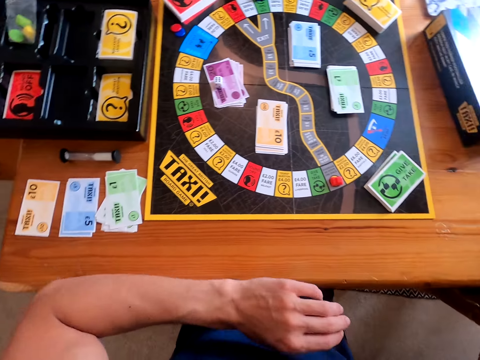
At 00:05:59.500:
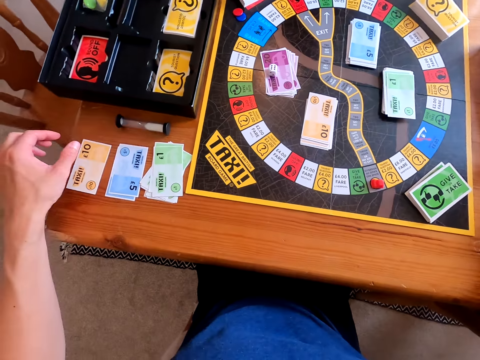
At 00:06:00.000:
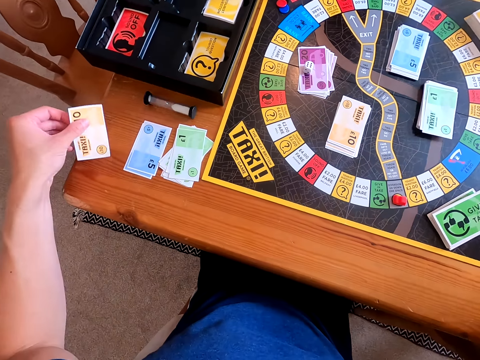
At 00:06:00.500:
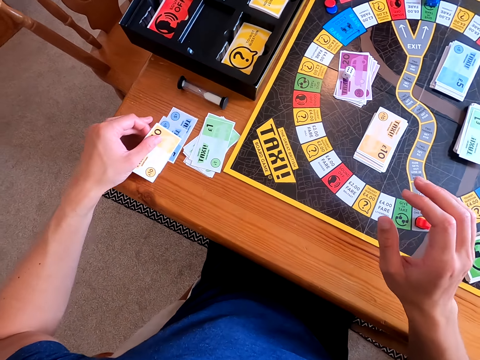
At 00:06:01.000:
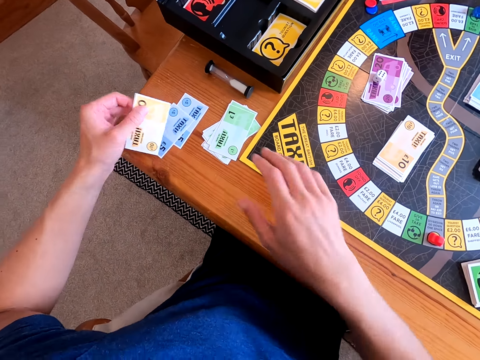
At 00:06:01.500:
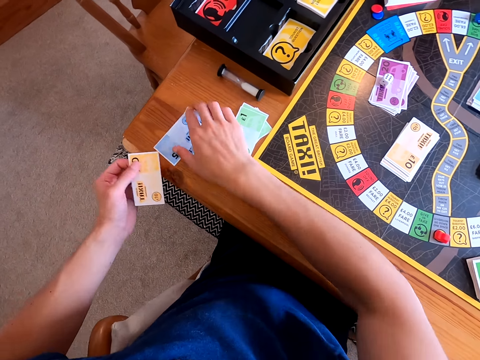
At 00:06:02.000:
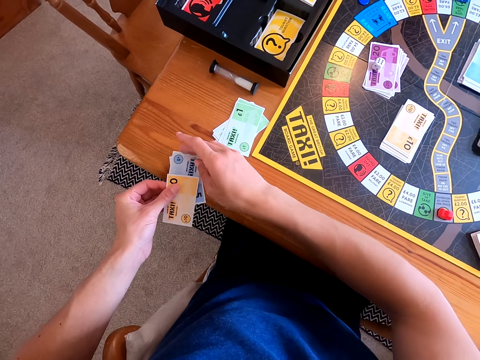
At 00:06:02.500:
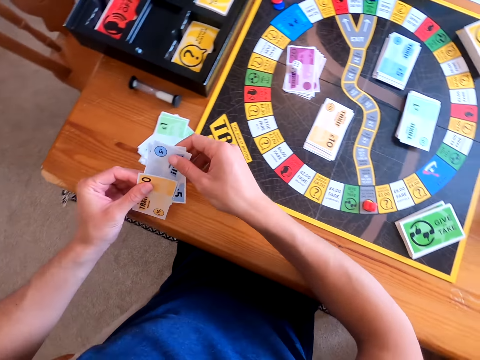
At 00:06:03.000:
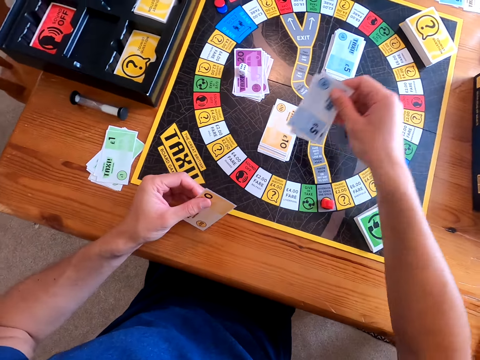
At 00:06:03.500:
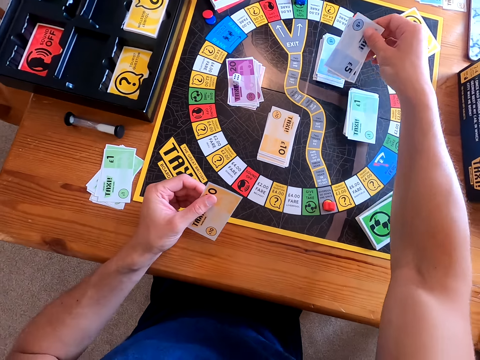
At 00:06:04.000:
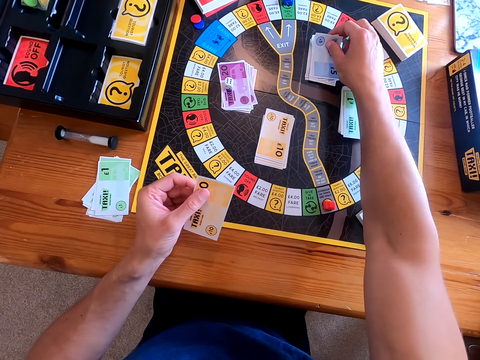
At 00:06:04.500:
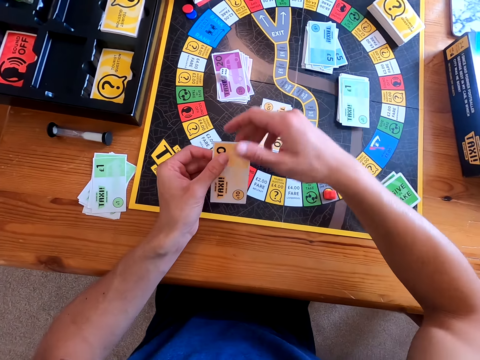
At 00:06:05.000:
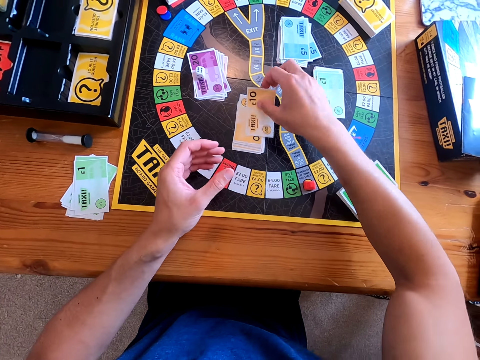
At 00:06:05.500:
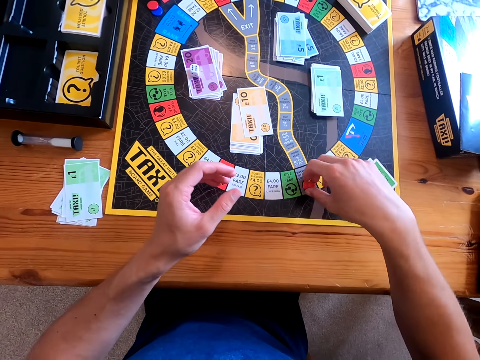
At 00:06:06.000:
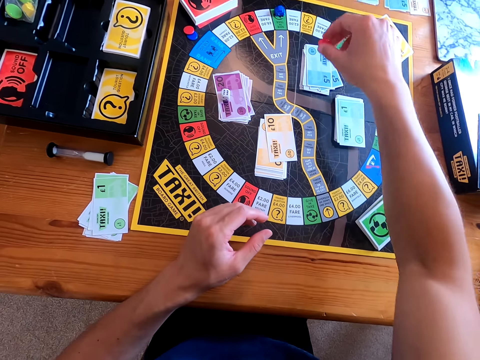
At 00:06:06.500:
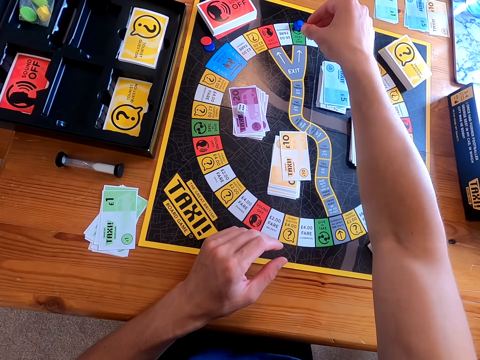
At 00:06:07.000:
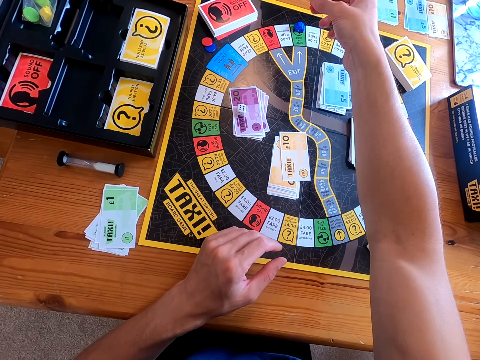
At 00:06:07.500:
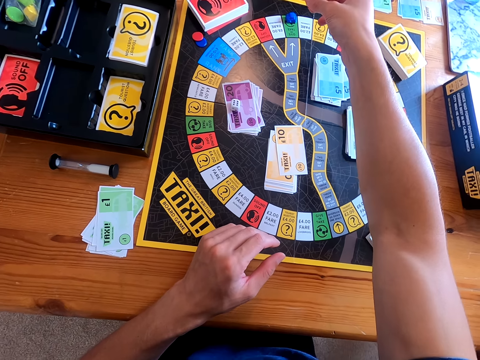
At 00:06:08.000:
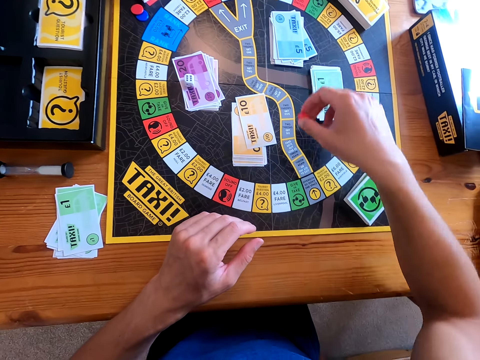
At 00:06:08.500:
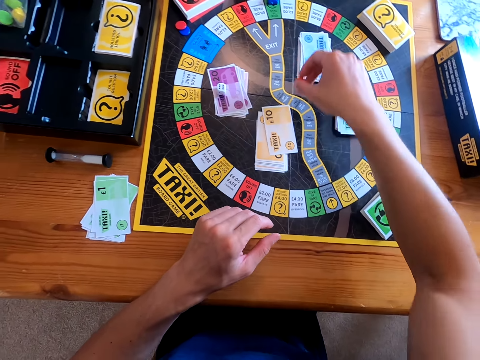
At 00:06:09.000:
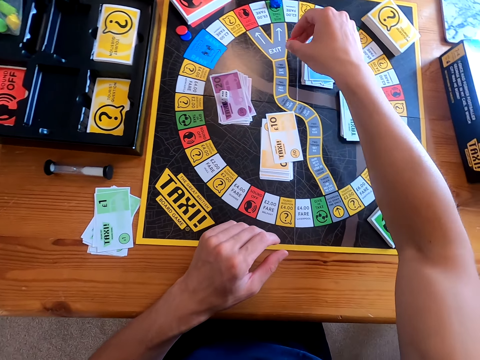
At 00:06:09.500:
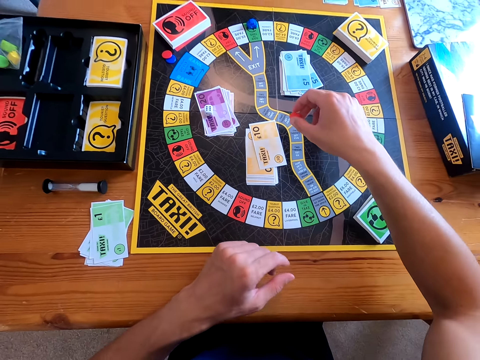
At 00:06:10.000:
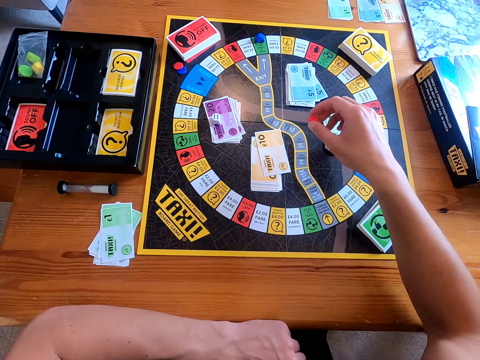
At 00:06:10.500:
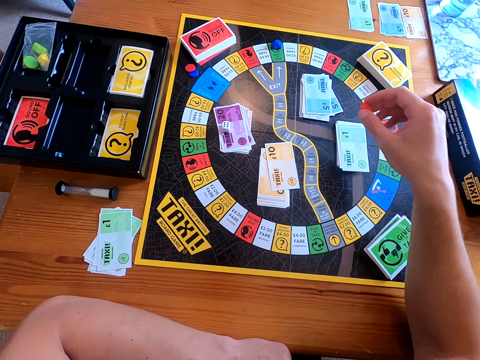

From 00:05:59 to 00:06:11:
The camera wearer picks the book. They place the taxi guide aside. They pick the card from the table. They return the cards on the gaming board. They pick something. They move the piece on the board.

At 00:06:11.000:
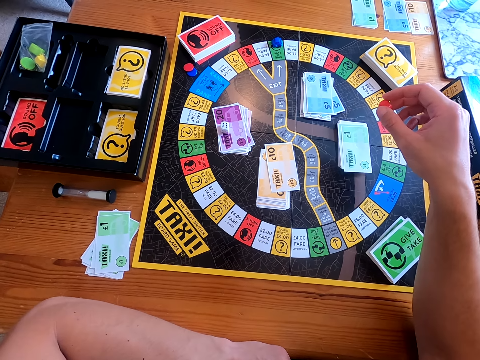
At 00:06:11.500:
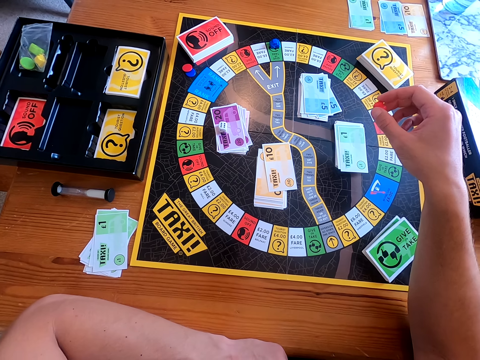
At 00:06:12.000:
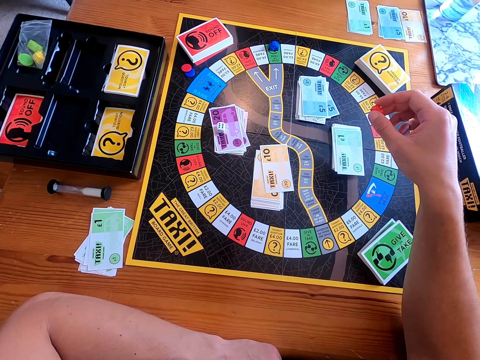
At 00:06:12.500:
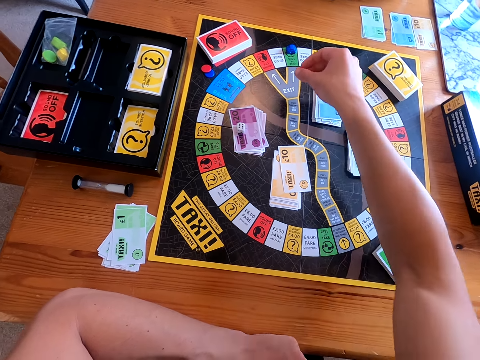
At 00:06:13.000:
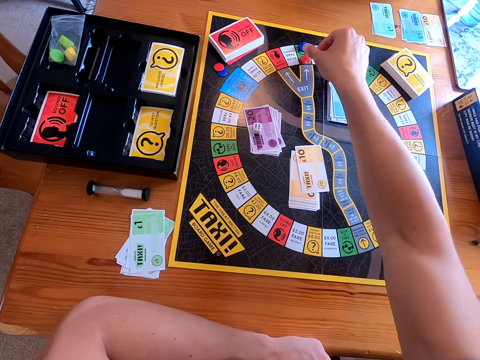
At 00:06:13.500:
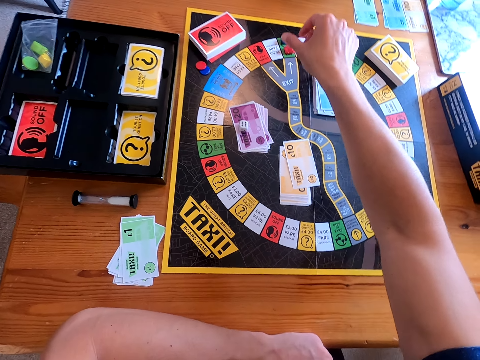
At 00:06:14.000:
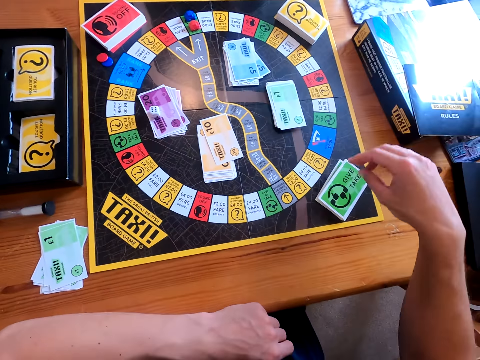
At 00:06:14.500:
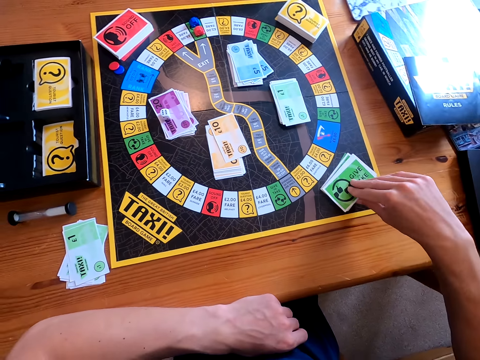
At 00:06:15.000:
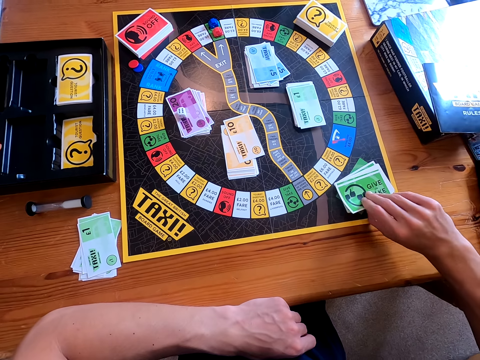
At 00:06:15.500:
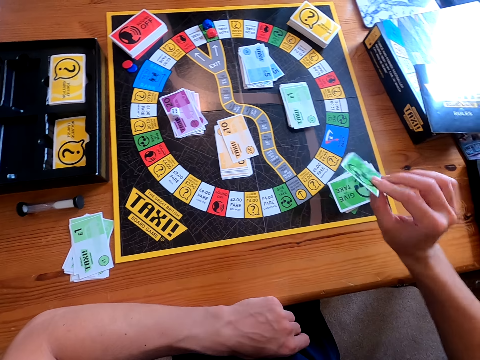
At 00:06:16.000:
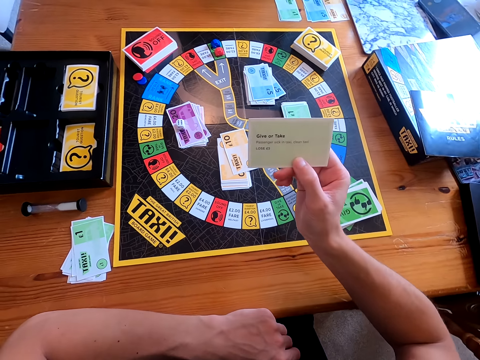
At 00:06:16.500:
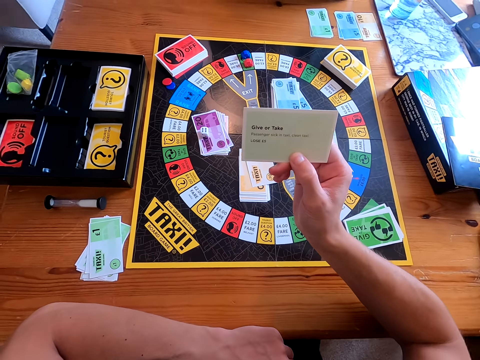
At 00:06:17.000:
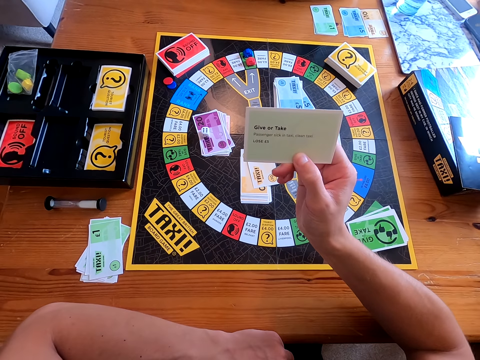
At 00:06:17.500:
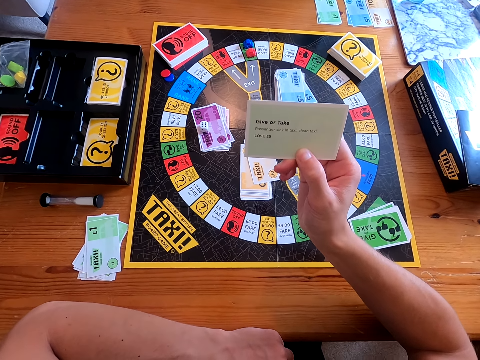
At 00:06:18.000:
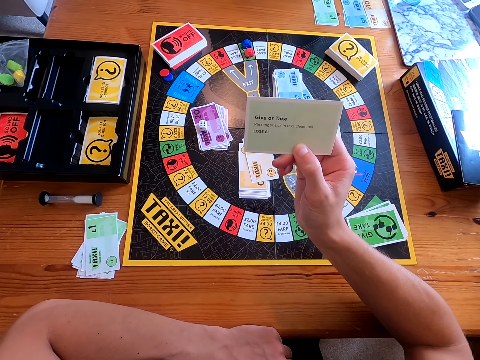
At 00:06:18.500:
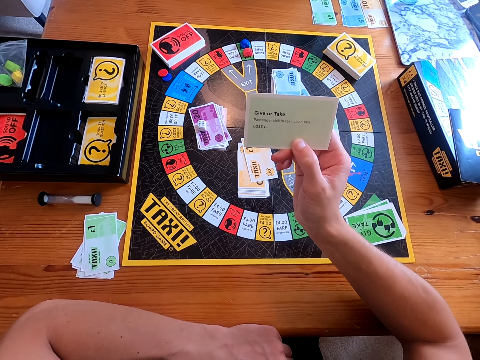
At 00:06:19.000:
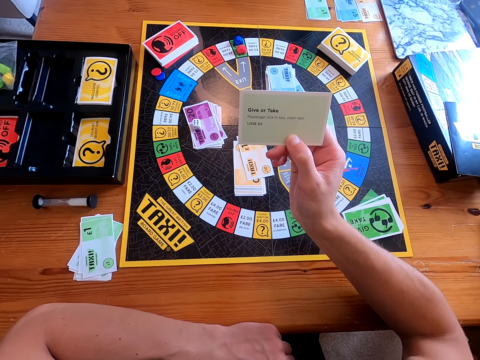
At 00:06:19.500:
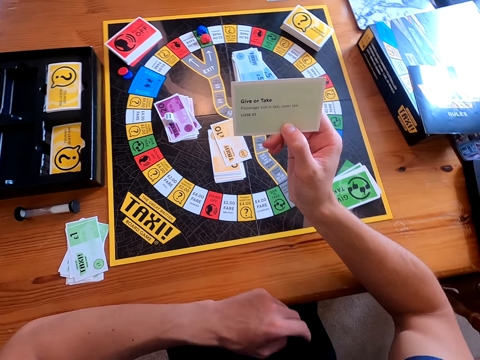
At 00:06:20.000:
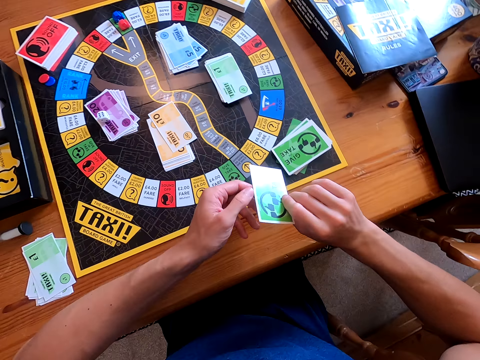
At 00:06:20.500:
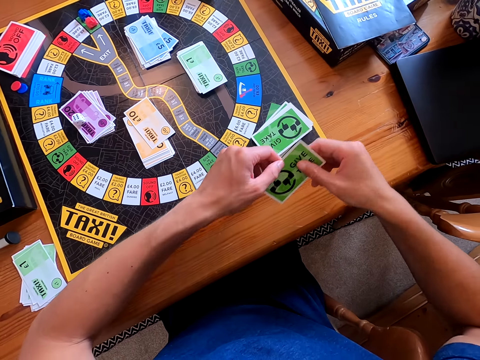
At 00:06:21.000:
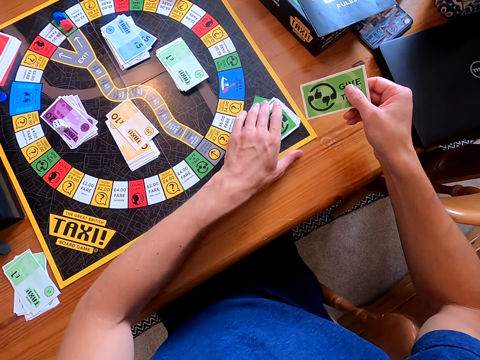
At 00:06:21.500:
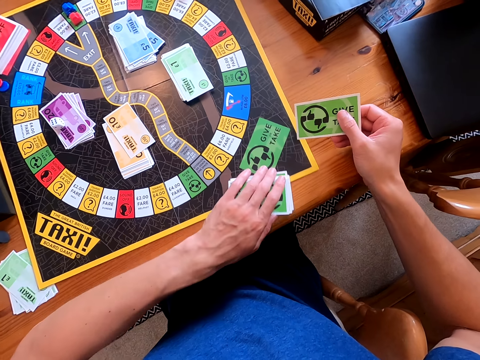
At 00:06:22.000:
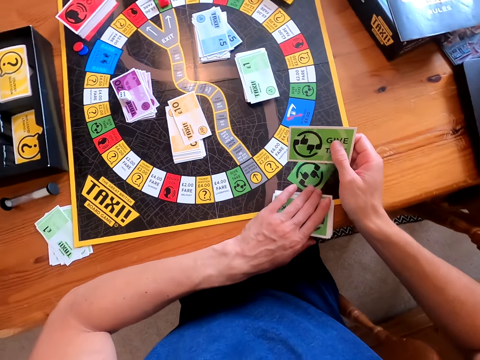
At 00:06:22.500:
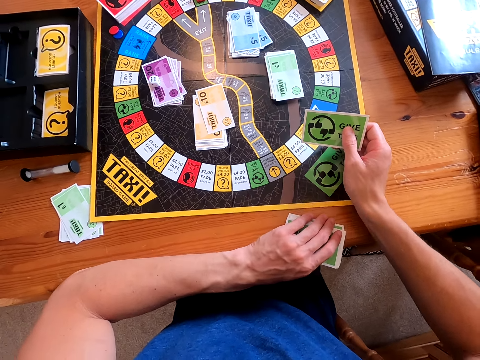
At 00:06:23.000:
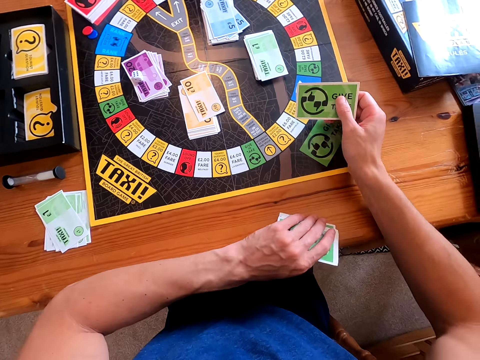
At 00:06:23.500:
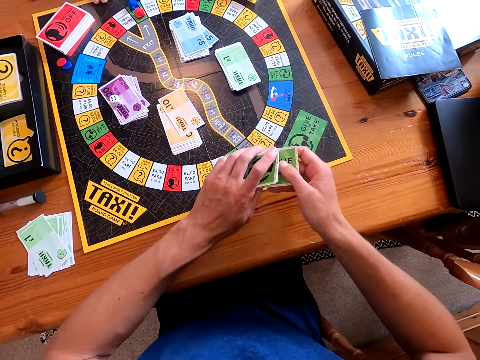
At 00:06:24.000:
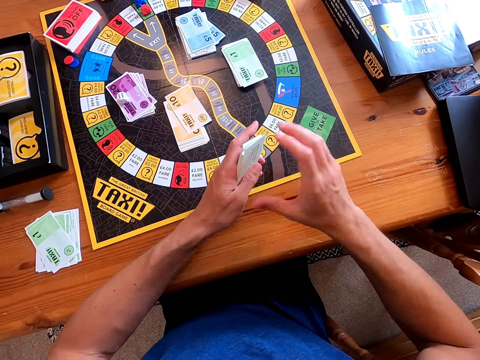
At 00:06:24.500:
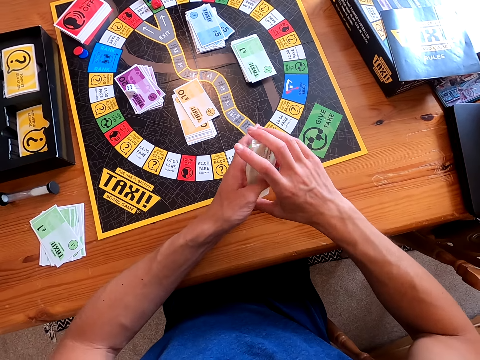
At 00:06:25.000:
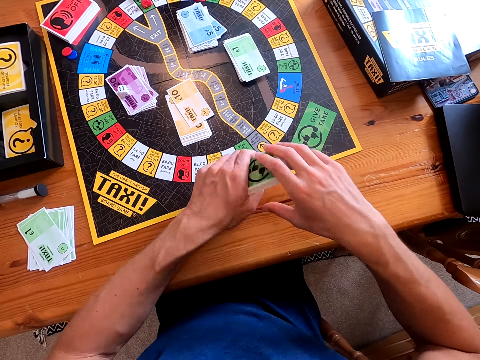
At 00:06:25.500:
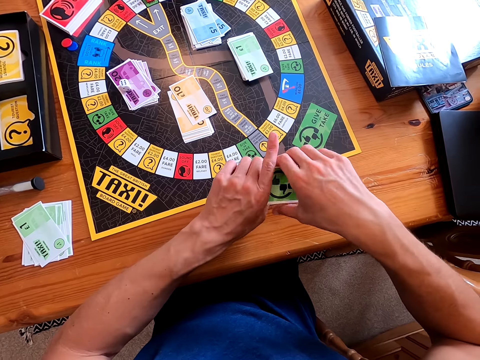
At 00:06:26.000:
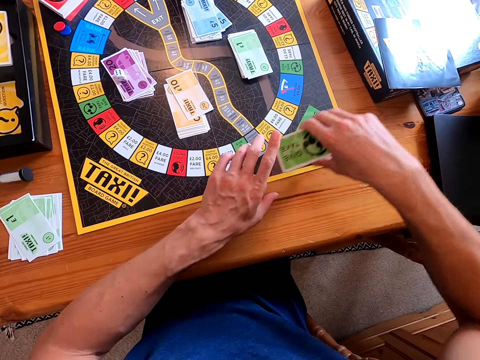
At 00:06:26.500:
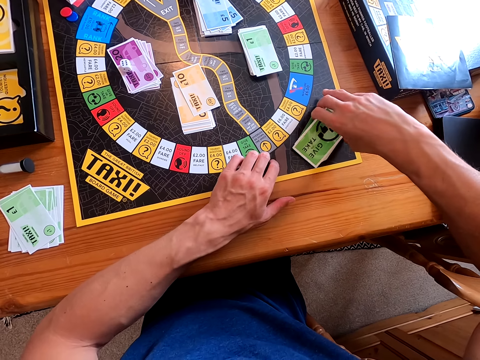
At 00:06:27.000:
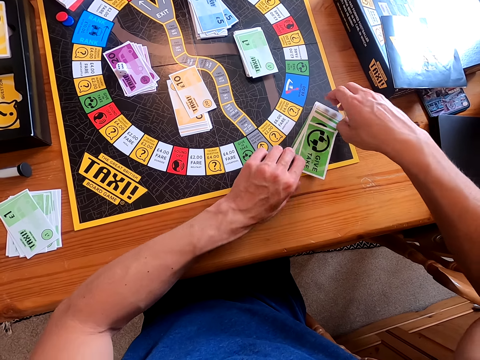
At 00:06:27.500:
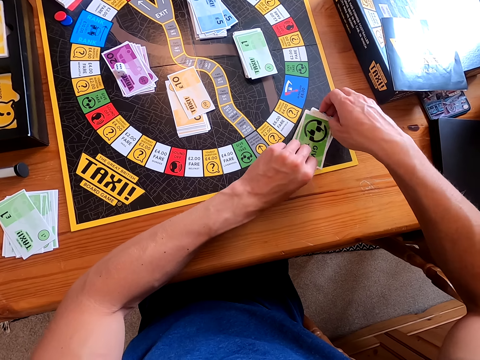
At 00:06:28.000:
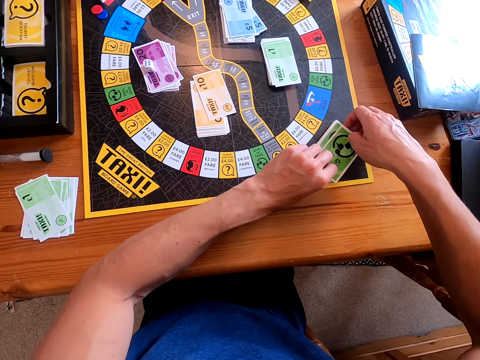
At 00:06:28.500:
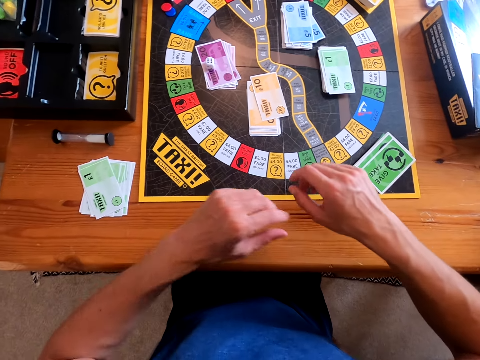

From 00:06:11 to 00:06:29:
The camera wearer drops something. They pick a card from the board. They read the card. They place the card on the other cards. They hold the cards together. They put the cards on the gaming board.
